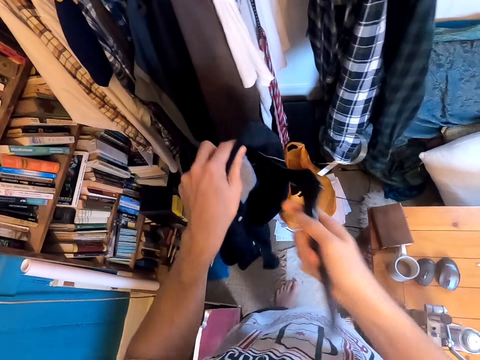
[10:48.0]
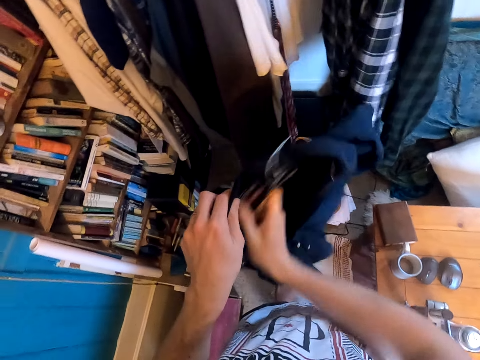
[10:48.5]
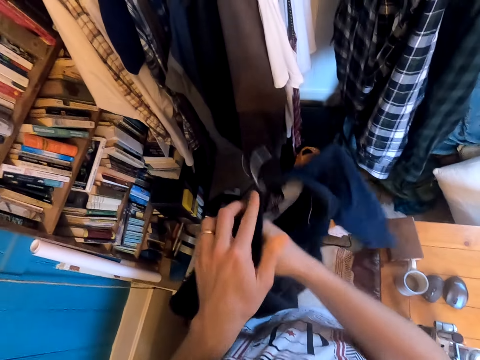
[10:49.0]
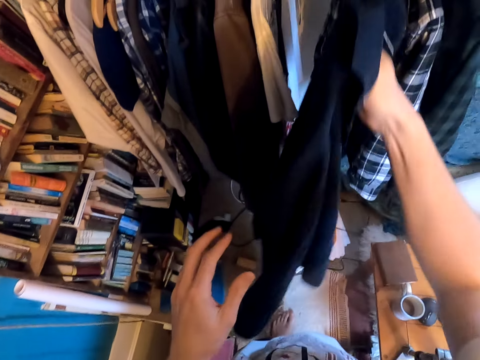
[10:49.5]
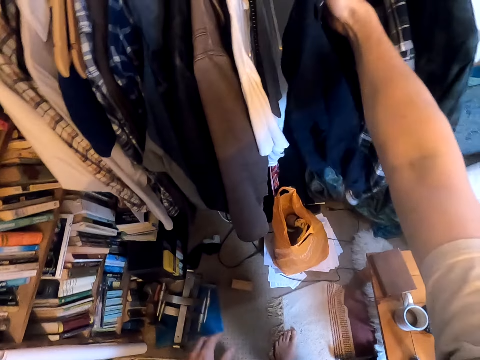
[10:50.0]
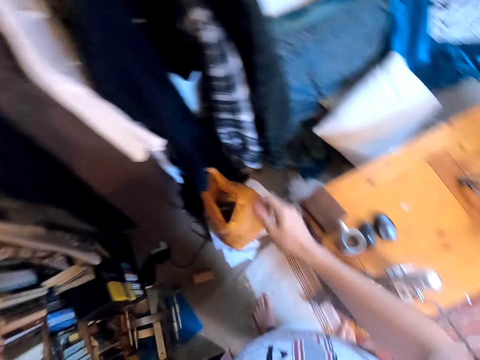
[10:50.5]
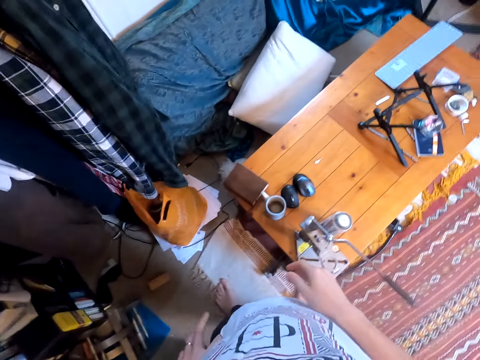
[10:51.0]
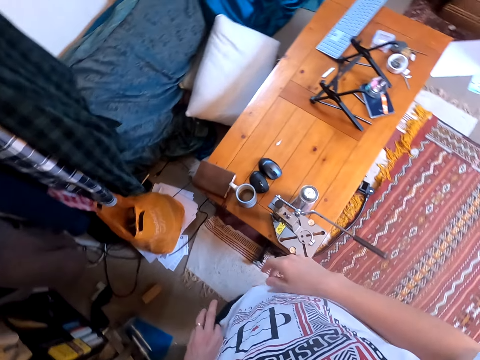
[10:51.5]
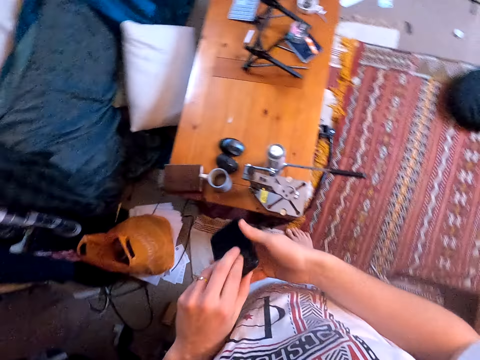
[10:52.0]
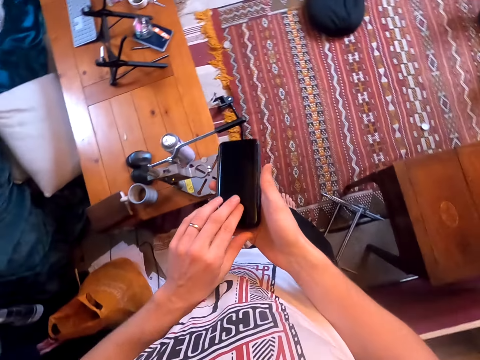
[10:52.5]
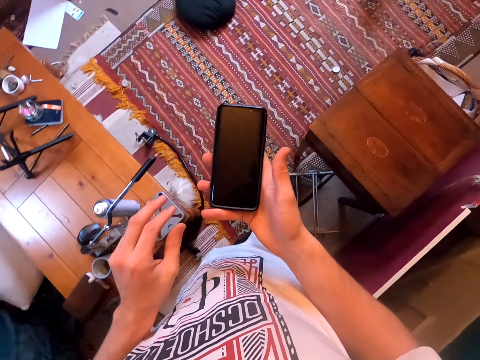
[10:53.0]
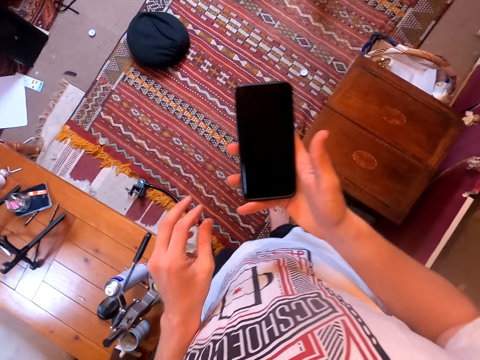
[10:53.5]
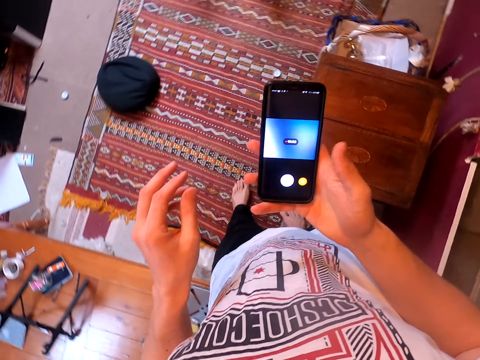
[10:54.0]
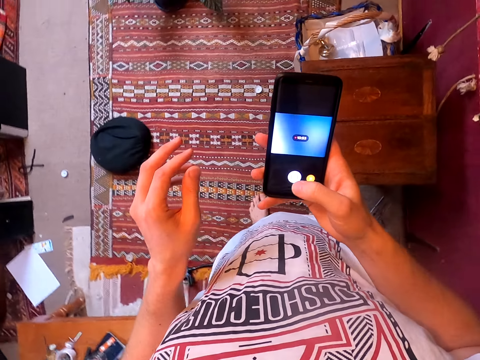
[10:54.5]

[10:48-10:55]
The camera wearer puts the shirt on the hanger. They hang the shirt. They take the phone from the pocket. They hold the phone with the other hand. They move around. They operate the phone.
